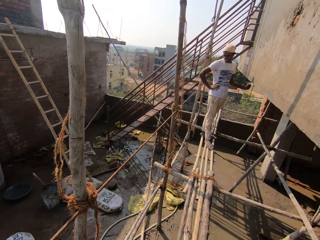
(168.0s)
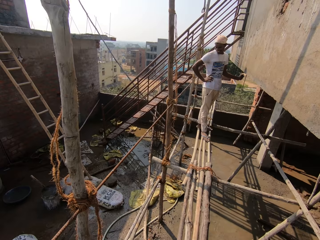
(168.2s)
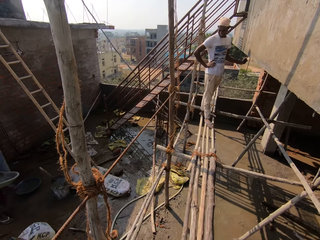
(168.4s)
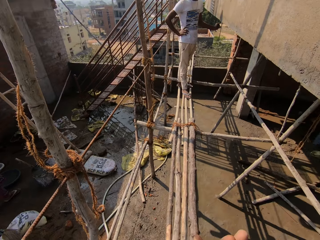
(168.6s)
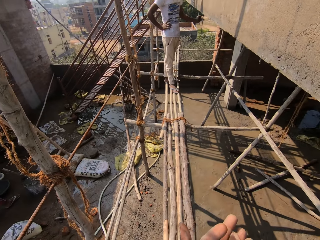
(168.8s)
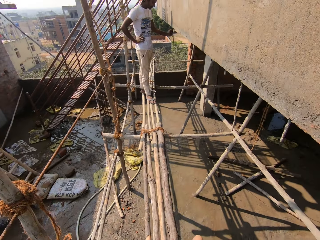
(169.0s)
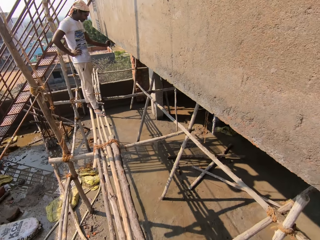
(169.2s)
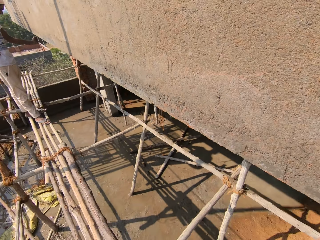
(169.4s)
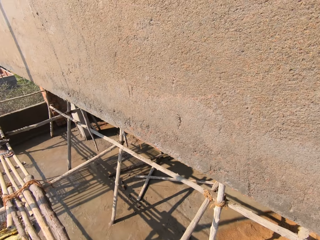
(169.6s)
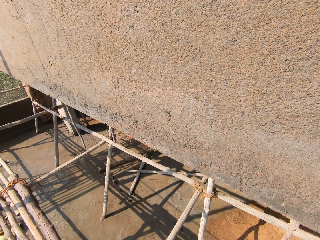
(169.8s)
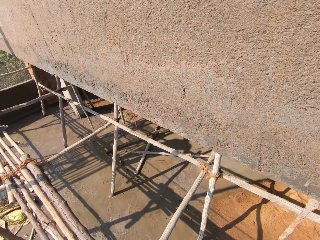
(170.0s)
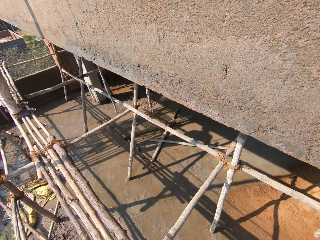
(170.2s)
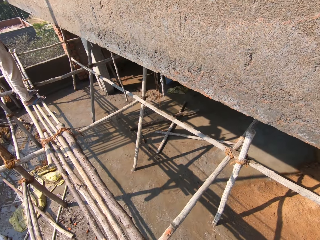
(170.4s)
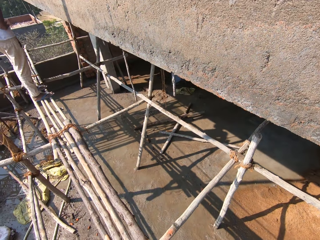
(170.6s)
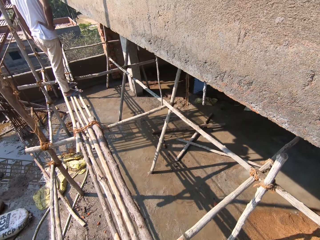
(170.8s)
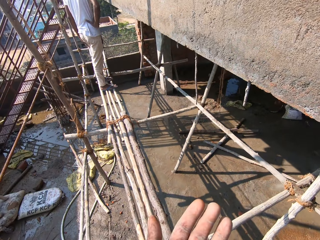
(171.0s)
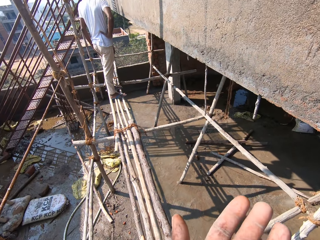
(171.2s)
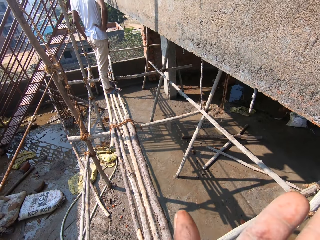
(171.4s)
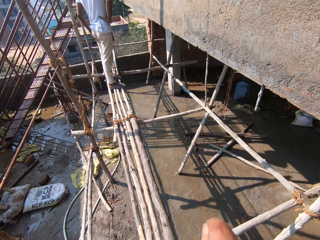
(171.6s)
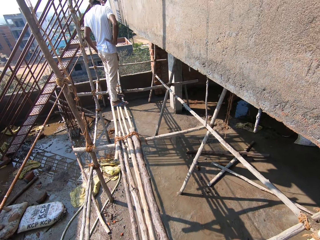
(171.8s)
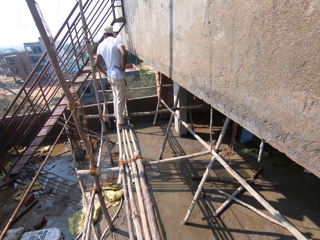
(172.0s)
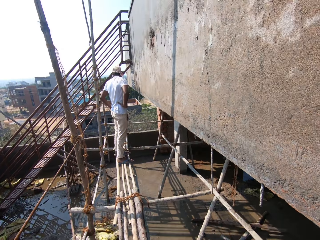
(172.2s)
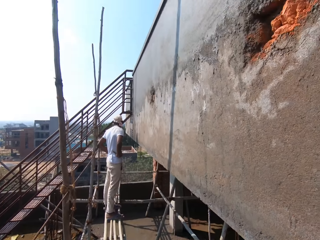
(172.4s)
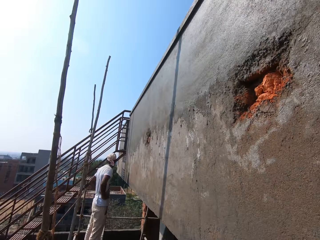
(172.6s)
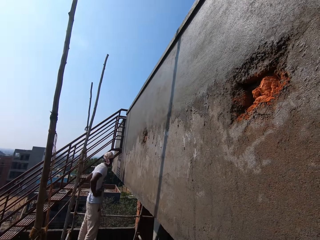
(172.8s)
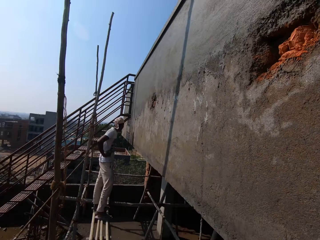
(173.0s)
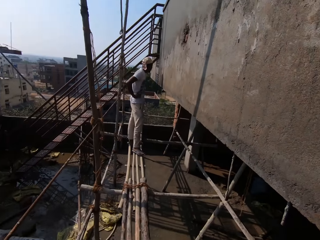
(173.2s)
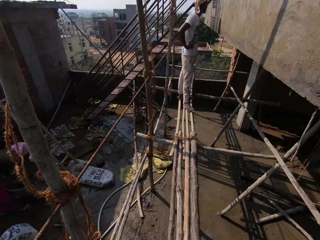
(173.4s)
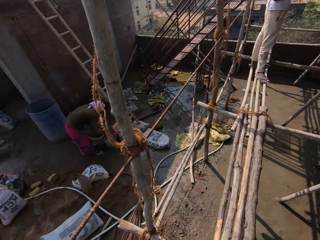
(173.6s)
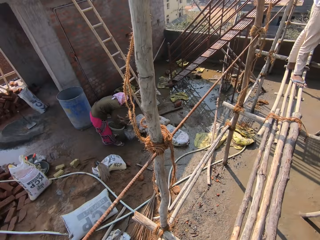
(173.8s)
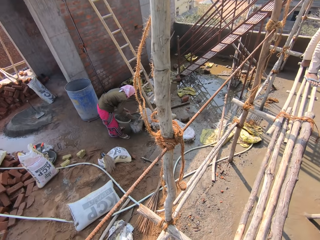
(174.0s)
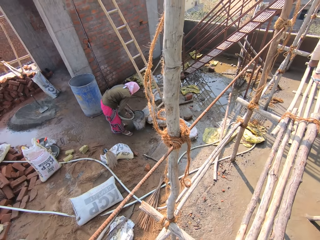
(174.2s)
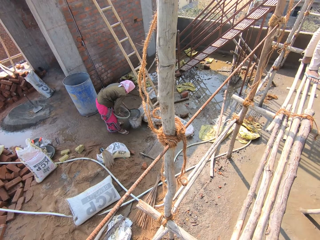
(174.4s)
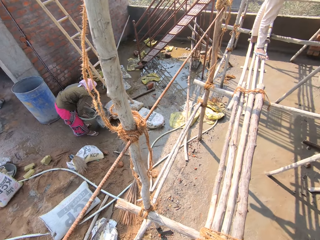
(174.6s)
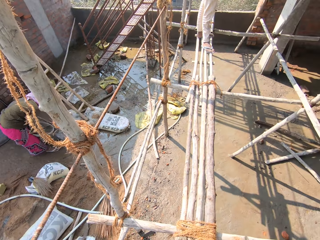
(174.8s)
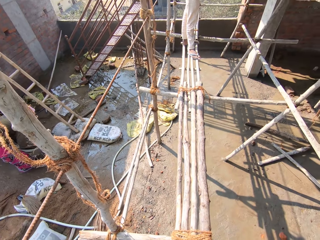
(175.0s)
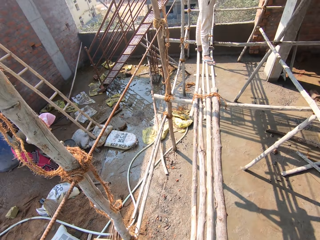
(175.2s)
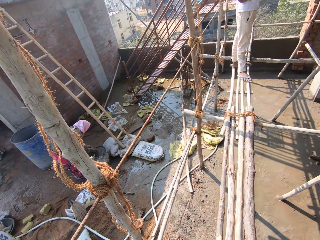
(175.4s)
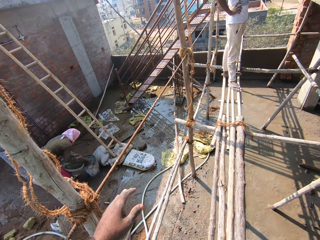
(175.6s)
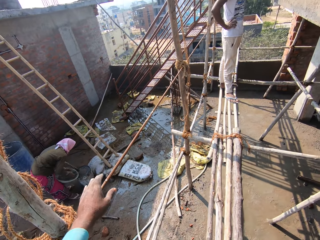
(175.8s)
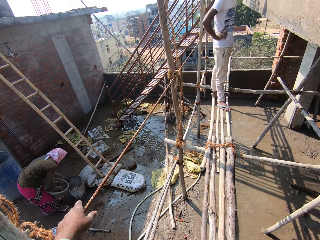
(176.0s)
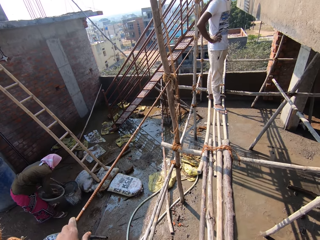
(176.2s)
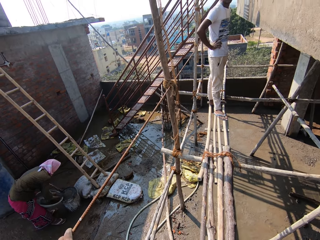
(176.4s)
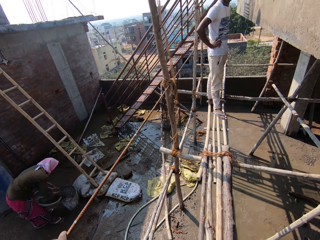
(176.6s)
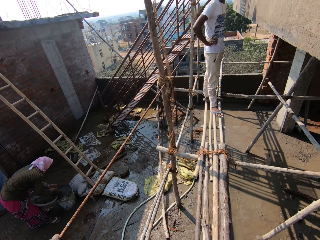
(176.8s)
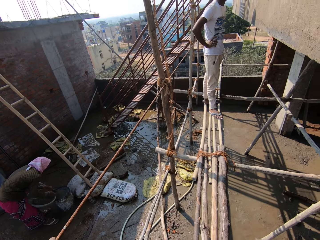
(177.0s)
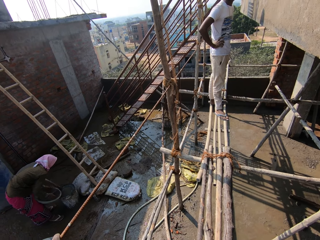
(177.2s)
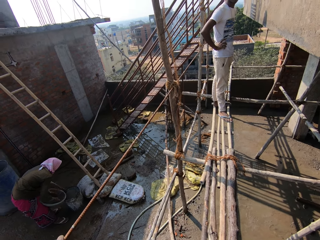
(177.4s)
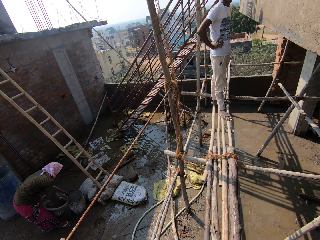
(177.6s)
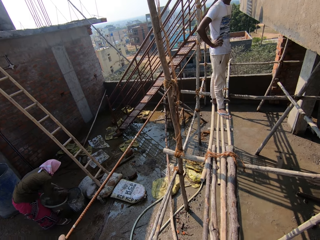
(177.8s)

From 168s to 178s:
The camera wearer licks the saw dust in his left hand. The woman pours cement from the head pan into the bucket on the ground with her hands. The woman mixes the cement mortar in a container.

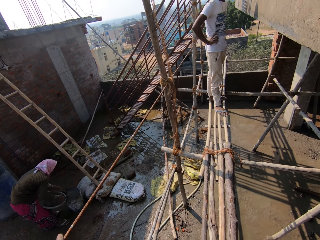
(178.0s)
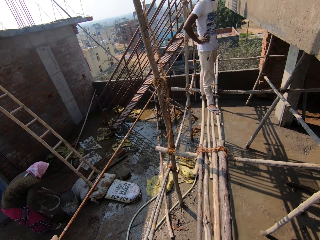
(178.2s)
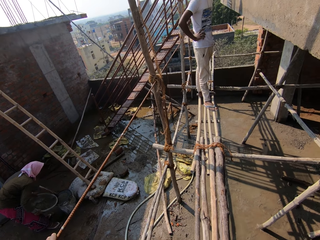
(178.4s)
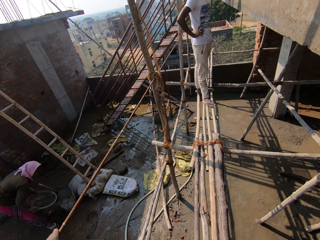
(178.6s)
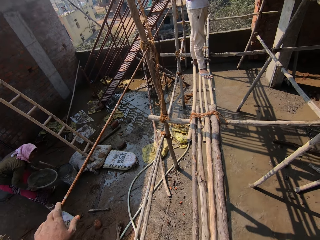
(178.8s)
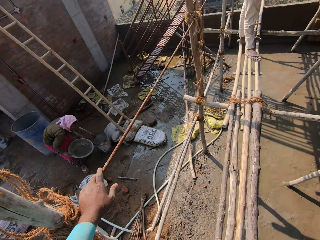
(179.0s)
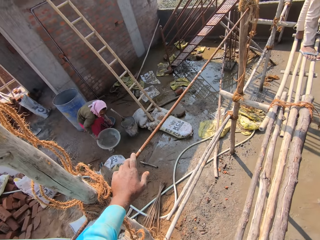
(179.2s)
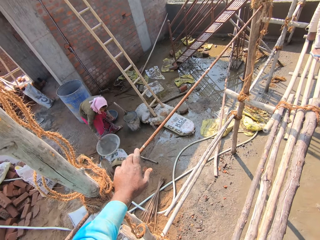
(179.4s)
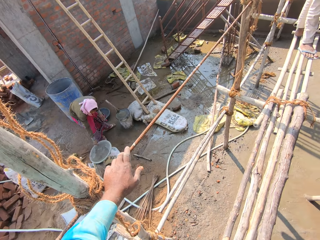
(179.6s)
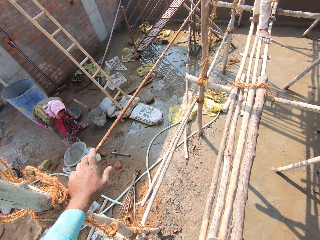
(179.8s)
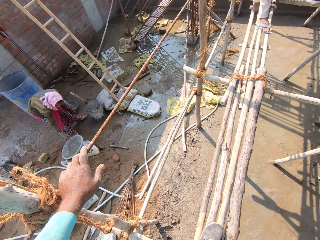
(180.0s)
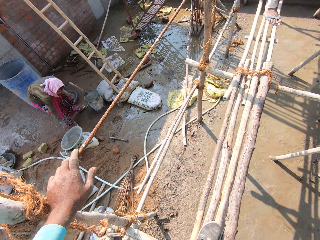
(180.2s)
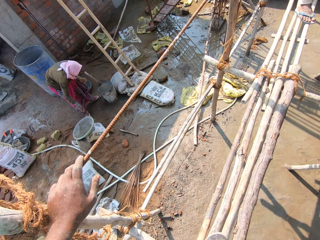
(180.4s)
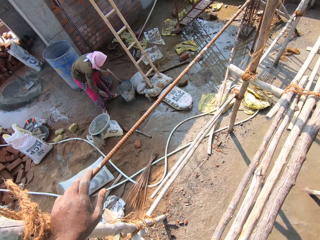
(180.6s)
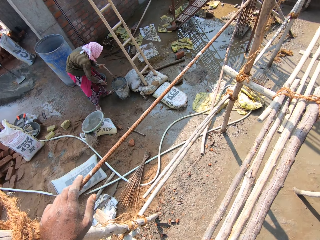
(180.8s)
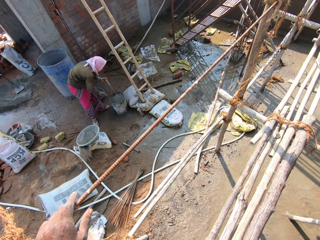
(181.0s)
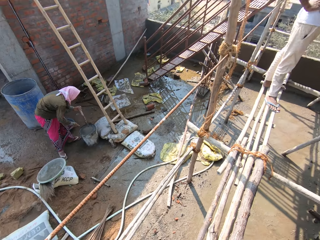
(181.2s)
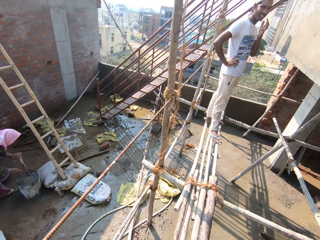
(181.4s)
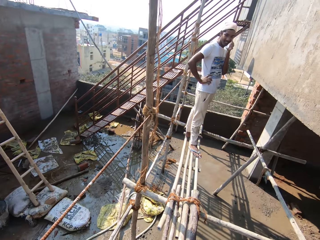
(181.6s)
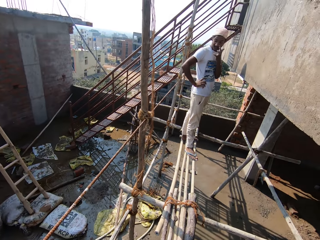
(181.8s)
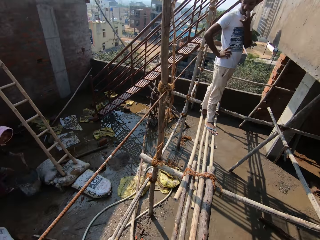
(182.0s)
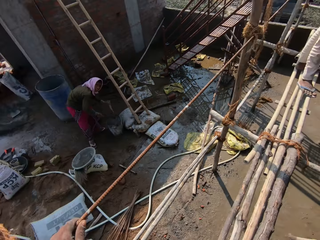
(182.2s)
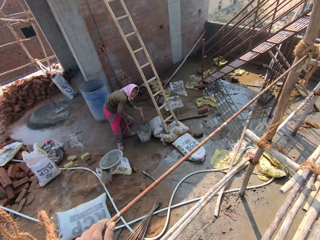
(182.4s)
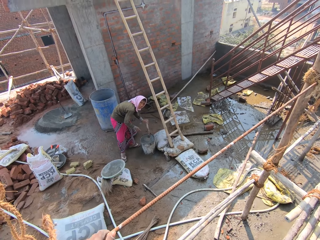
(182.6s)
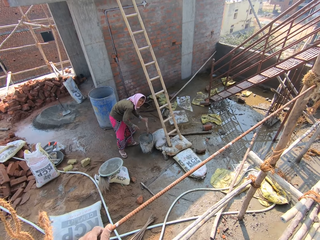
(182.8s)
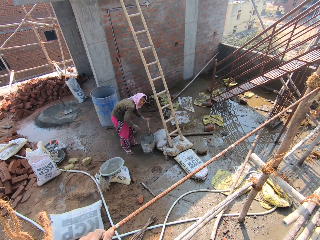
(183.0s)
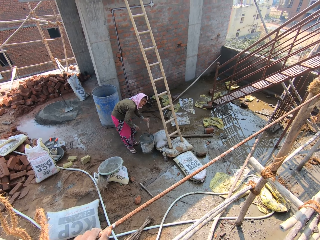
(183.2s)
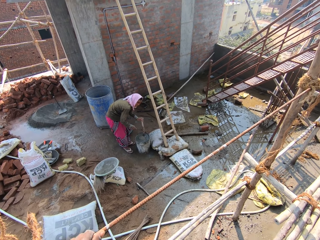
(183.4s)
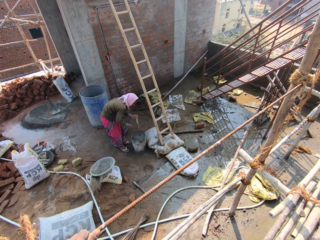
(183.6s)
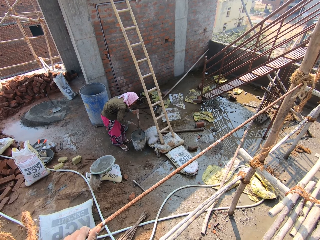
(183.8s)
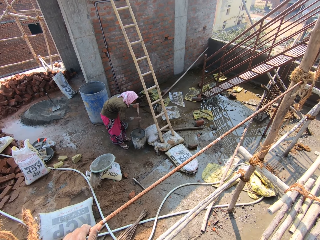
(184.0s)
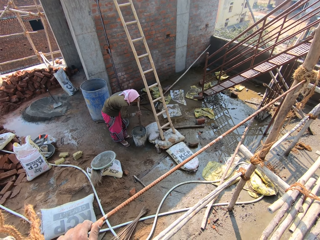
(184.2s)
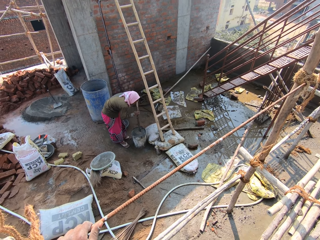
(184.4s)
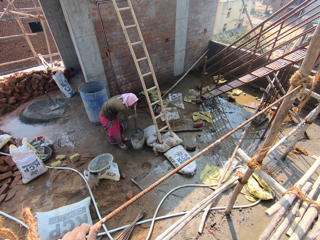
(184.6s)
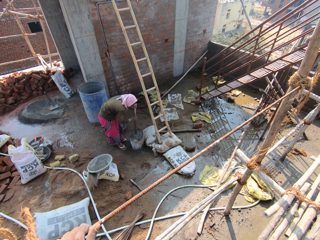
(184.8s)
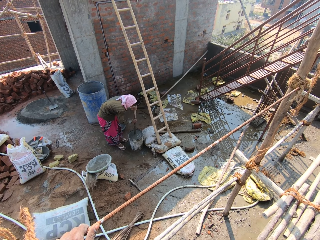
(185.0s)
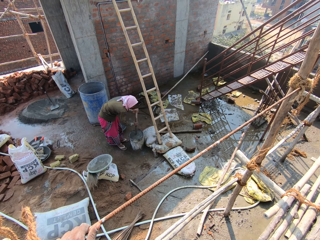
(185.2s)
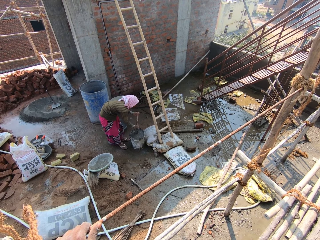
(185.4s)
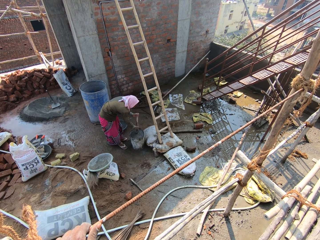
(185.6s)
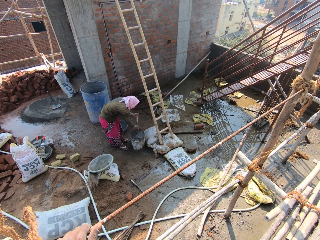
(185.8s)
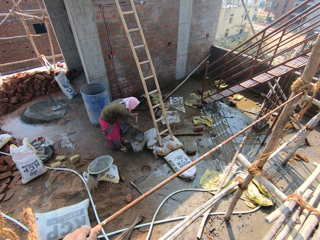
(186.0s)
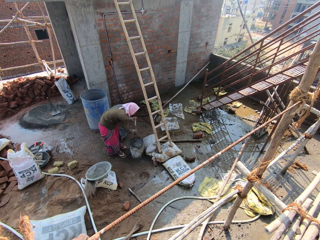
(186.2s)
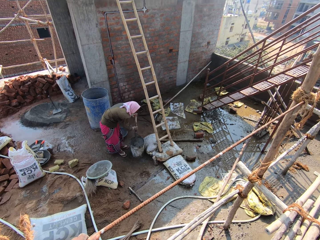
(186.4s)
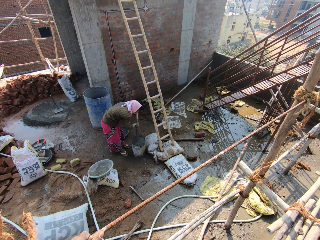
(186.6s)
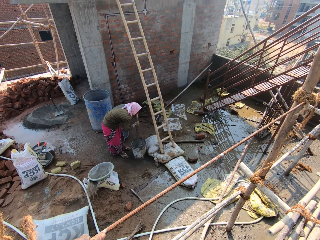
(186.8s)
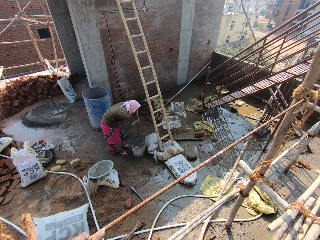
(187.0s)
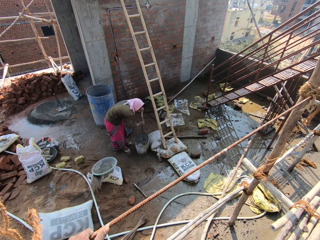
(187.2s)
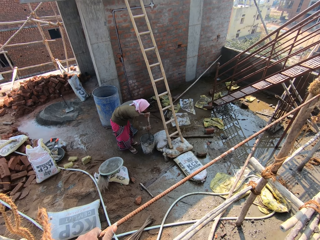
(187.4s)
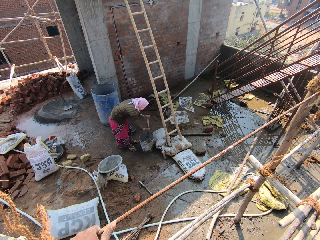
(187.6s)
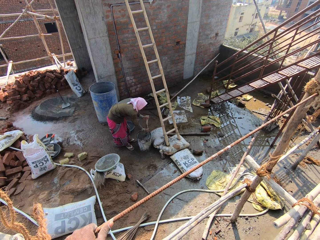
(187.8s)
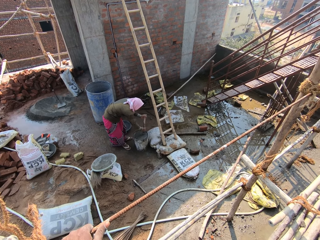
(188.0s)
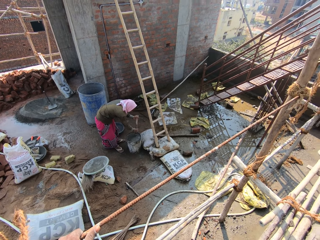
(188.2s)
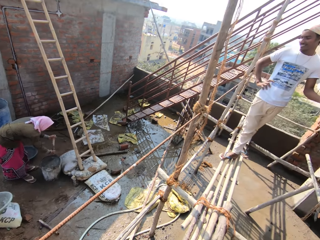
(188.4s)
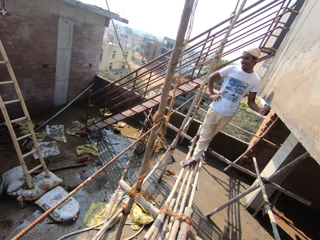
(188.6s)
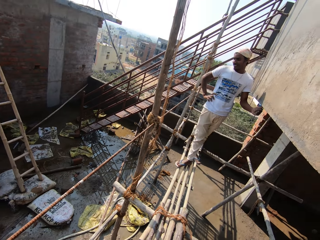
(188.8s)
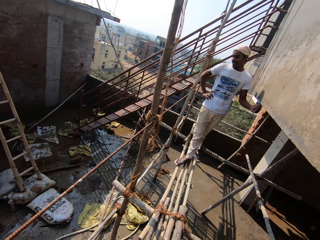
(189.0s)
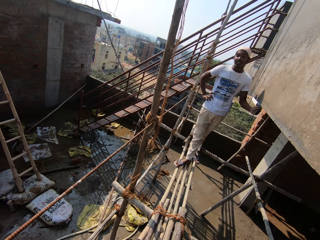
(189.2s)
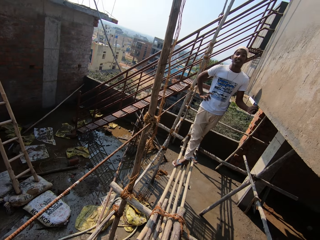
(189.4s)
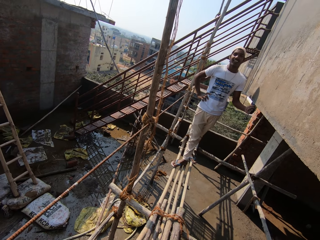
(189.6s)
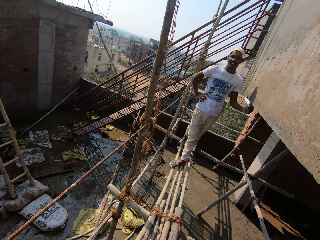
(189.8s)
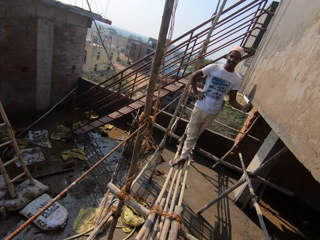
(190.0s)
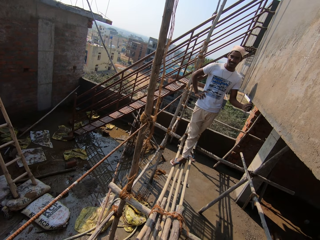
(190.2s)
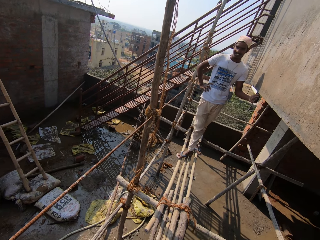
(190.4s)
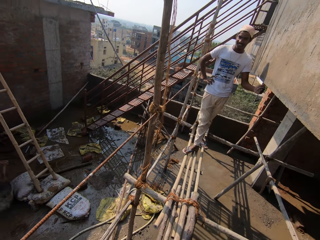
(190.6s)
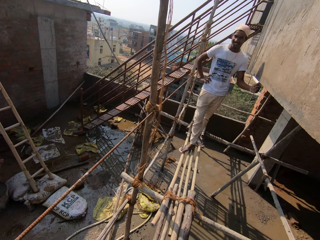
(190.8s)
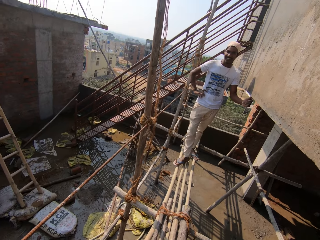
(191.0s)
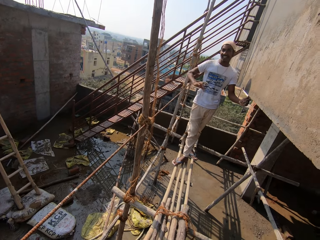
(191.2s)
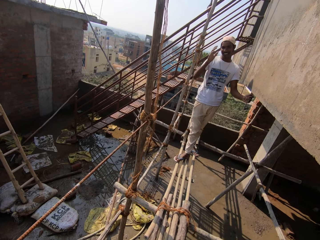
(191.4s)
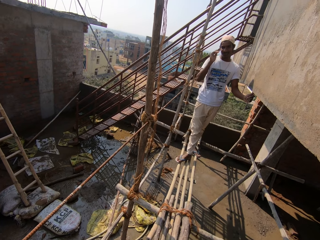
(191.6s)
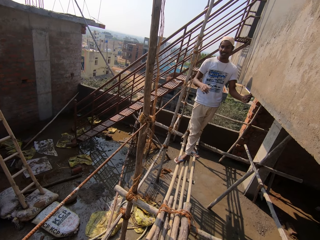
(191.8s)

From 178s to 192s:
The woman drops the head pan of cement on the ground with her hands and picks the stick from the bucket on the ground with her left hand. The man scratches his face with his left hand. The camera wearer converses with the woman. The woman stirs the bucket of water on the ground with the stick in her hand. The camera wearer converses with the man.
